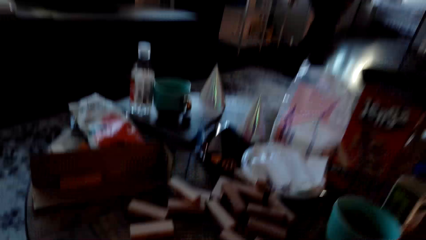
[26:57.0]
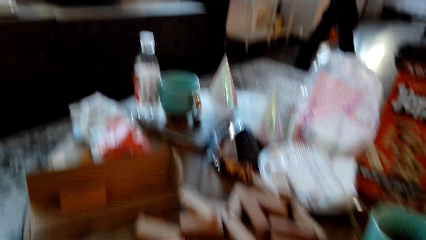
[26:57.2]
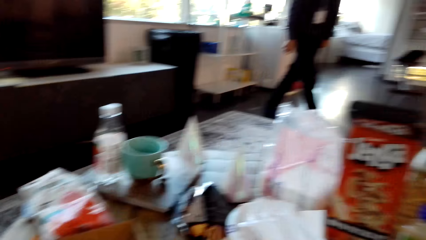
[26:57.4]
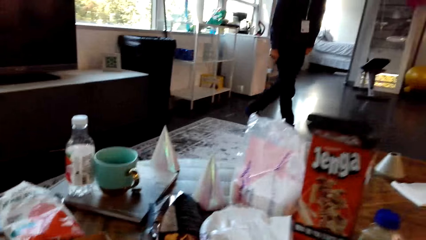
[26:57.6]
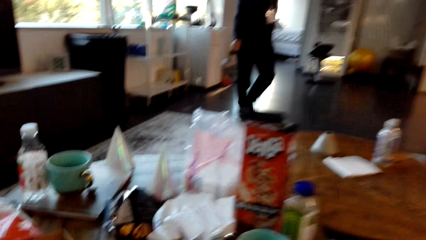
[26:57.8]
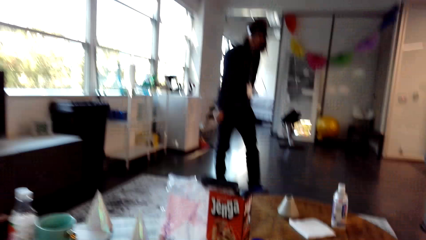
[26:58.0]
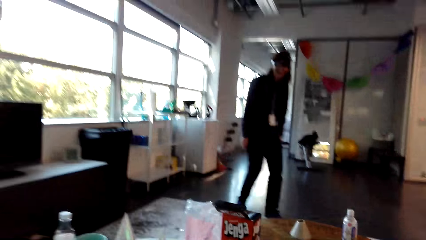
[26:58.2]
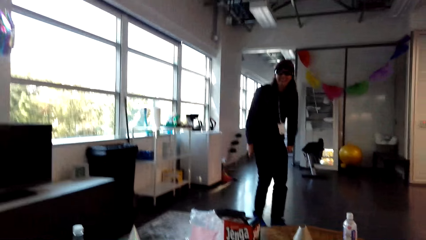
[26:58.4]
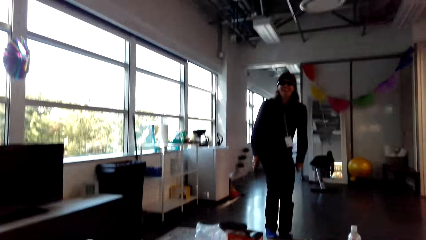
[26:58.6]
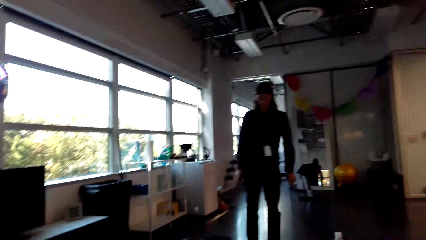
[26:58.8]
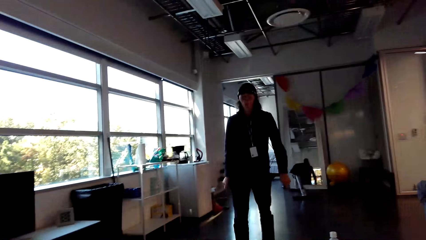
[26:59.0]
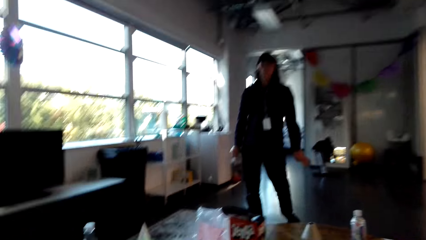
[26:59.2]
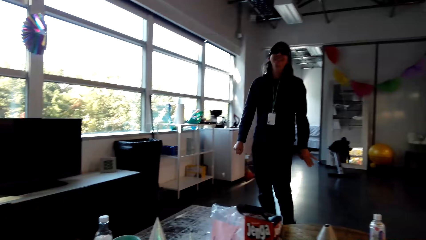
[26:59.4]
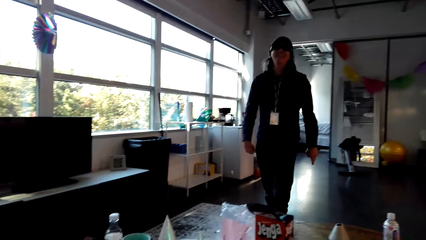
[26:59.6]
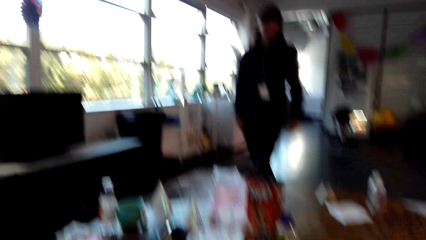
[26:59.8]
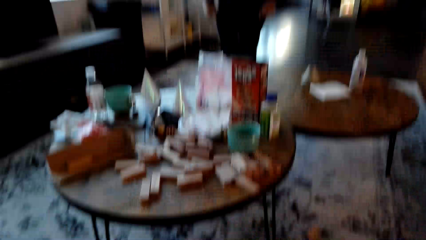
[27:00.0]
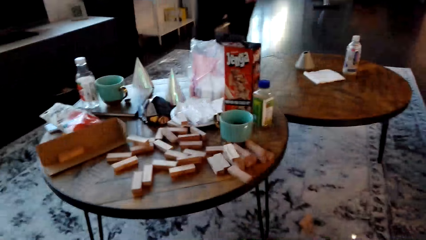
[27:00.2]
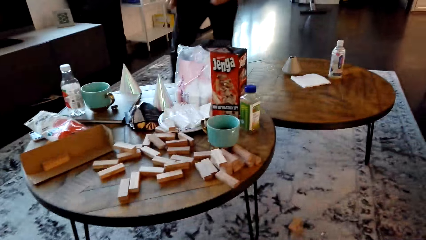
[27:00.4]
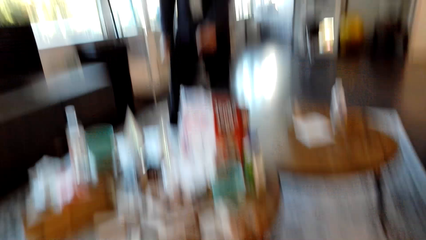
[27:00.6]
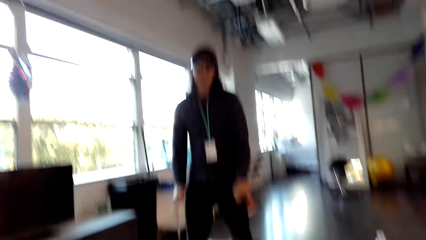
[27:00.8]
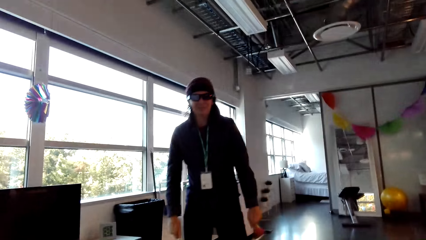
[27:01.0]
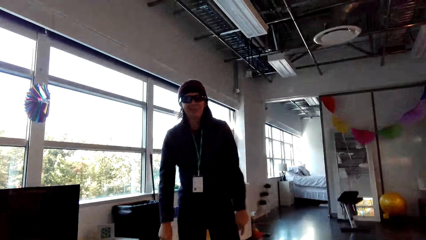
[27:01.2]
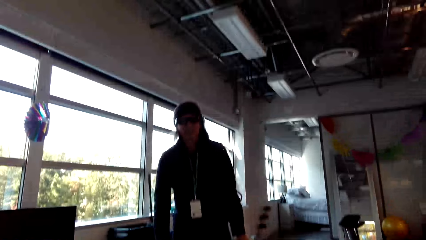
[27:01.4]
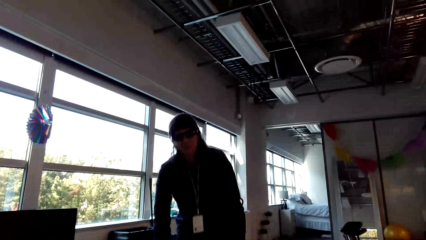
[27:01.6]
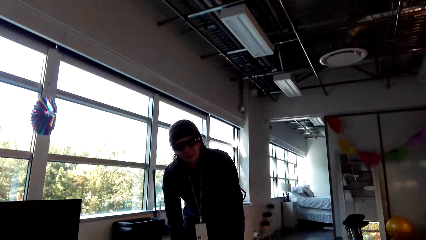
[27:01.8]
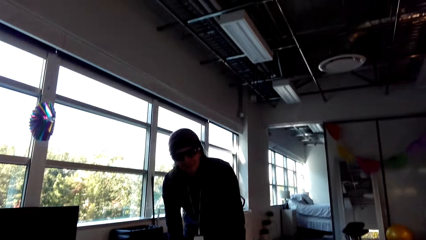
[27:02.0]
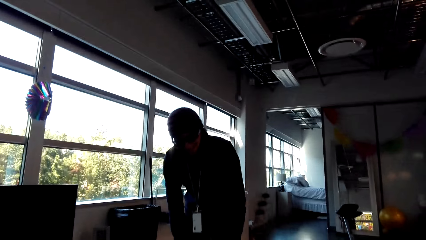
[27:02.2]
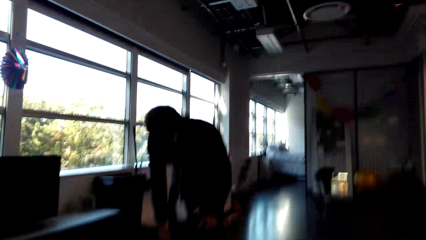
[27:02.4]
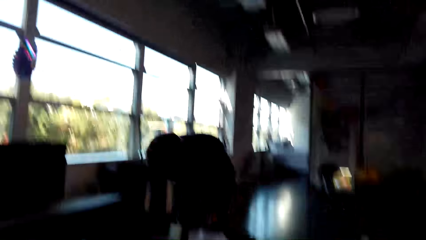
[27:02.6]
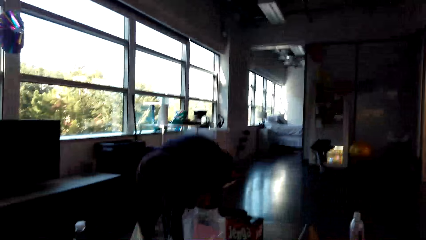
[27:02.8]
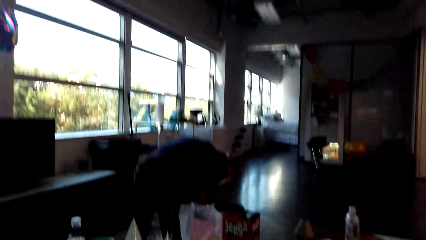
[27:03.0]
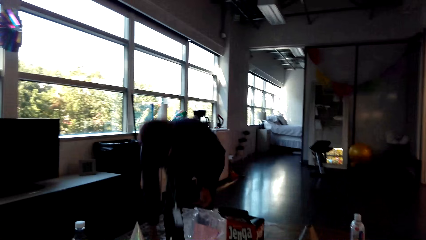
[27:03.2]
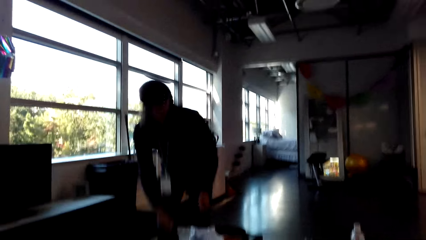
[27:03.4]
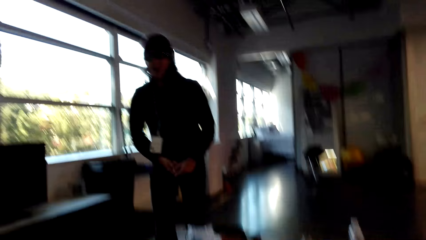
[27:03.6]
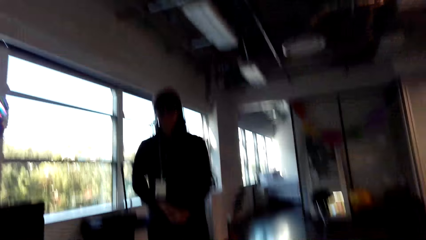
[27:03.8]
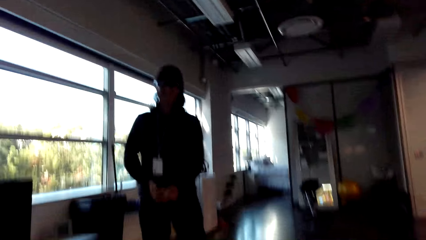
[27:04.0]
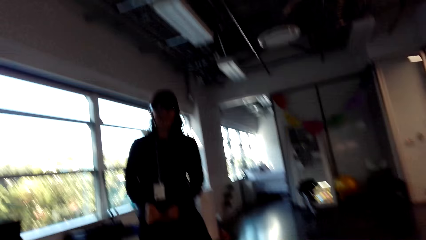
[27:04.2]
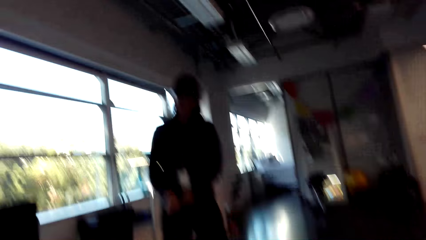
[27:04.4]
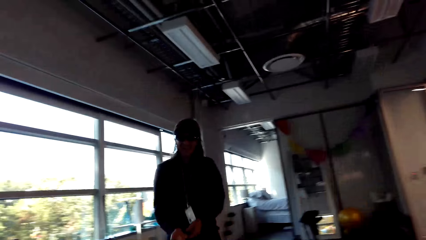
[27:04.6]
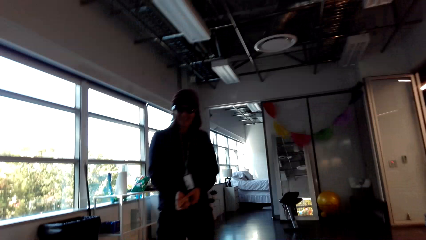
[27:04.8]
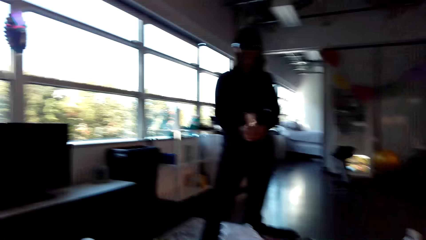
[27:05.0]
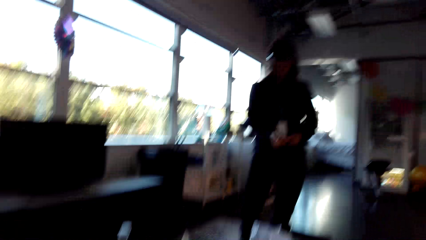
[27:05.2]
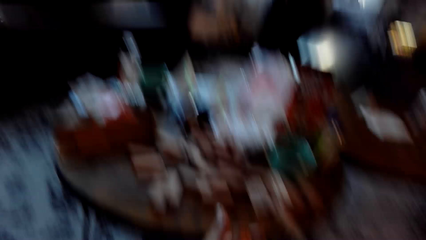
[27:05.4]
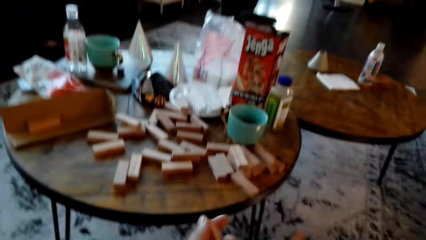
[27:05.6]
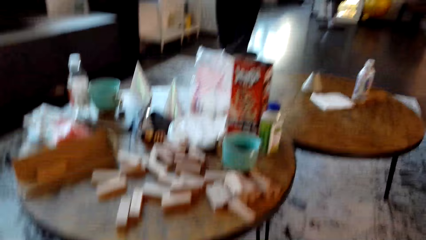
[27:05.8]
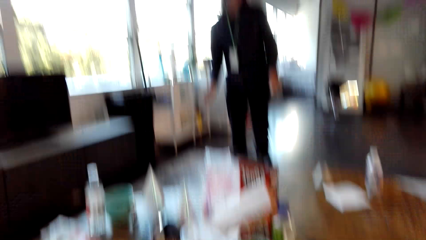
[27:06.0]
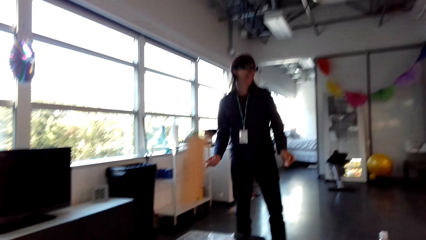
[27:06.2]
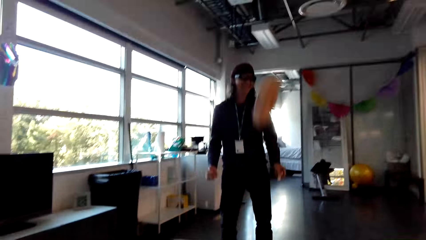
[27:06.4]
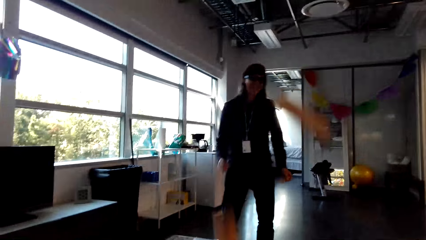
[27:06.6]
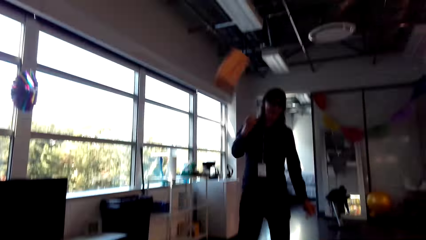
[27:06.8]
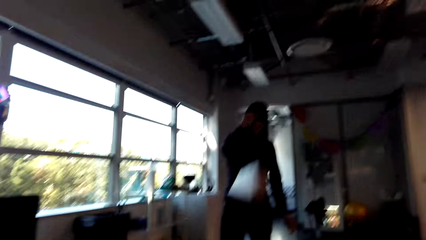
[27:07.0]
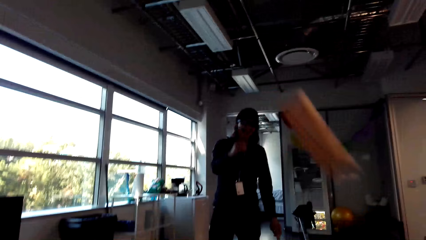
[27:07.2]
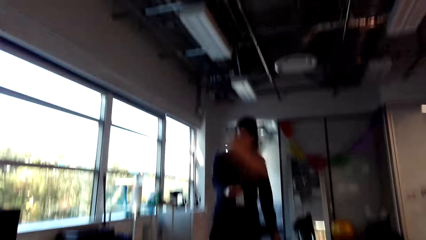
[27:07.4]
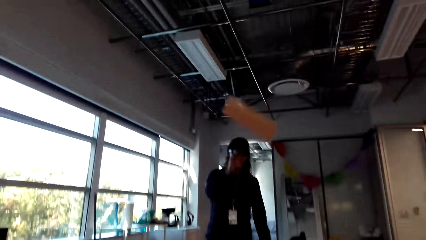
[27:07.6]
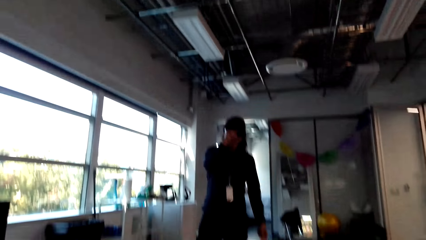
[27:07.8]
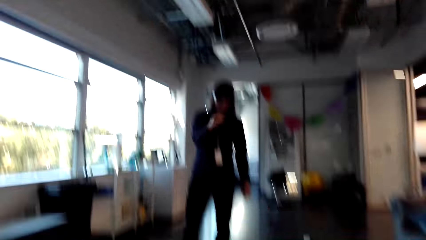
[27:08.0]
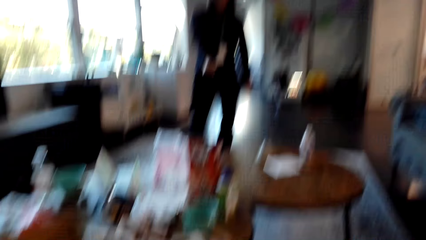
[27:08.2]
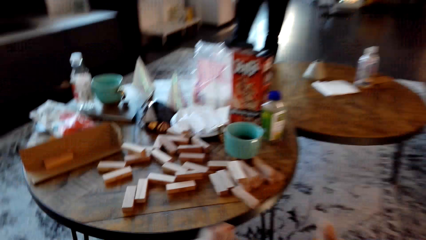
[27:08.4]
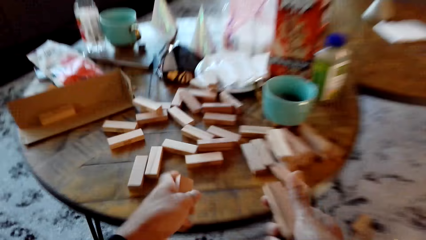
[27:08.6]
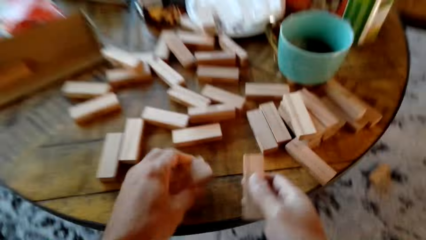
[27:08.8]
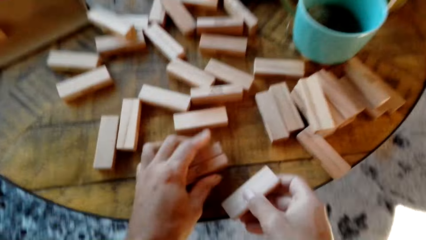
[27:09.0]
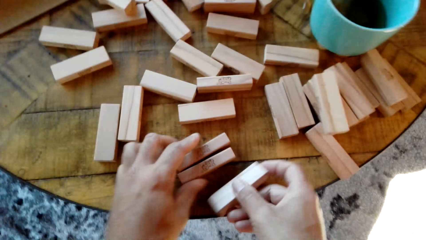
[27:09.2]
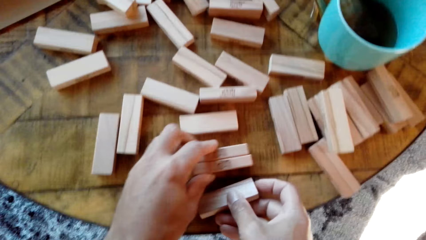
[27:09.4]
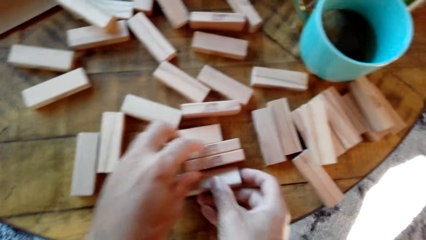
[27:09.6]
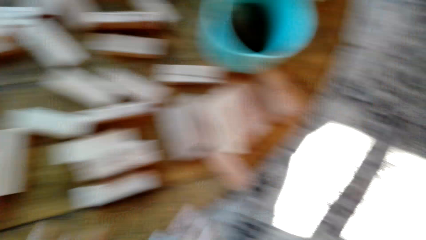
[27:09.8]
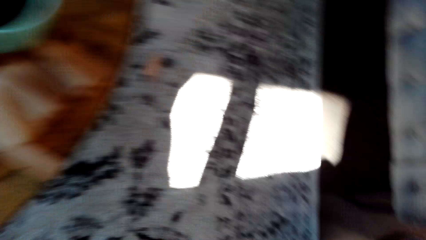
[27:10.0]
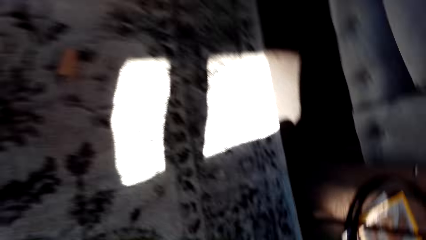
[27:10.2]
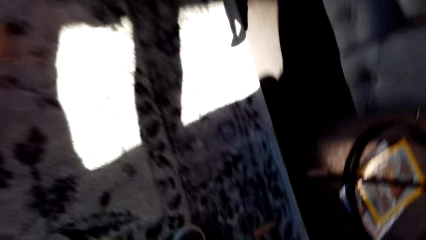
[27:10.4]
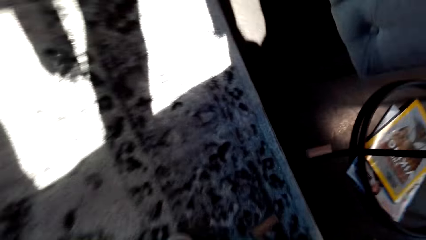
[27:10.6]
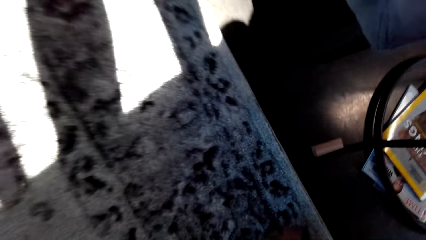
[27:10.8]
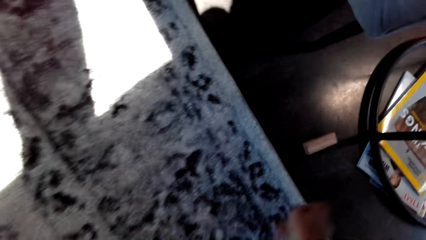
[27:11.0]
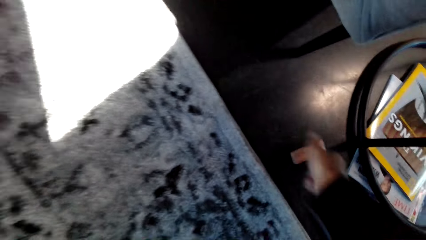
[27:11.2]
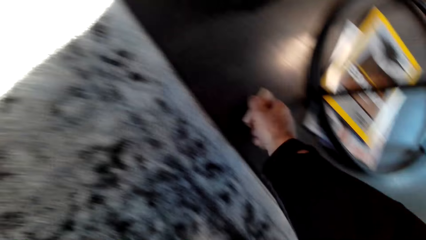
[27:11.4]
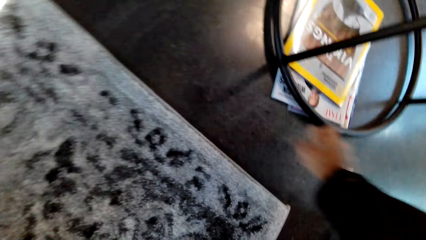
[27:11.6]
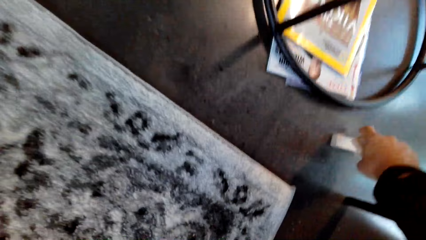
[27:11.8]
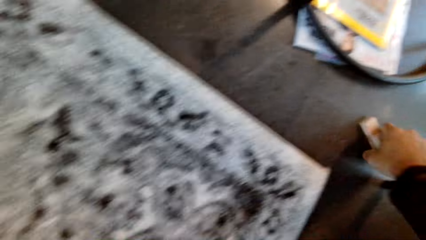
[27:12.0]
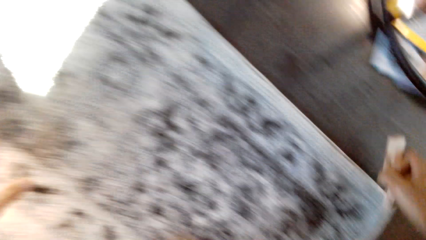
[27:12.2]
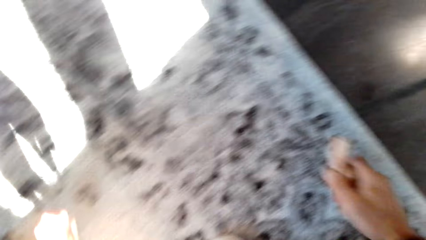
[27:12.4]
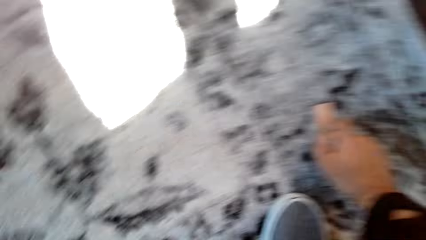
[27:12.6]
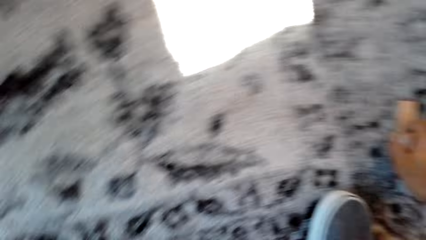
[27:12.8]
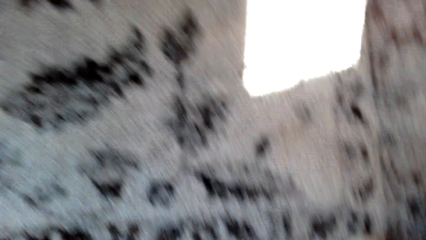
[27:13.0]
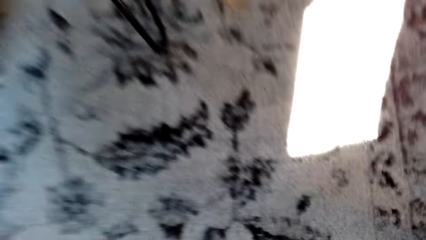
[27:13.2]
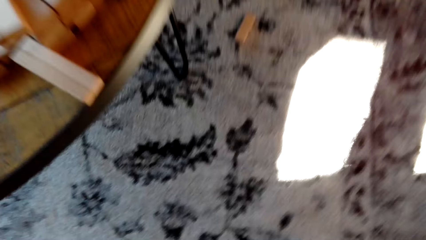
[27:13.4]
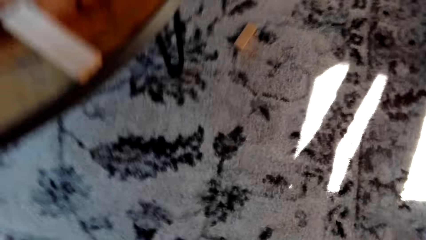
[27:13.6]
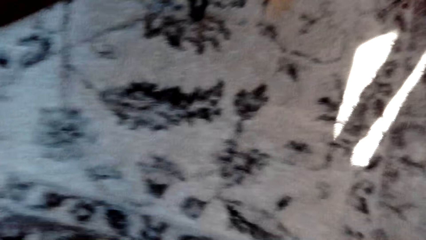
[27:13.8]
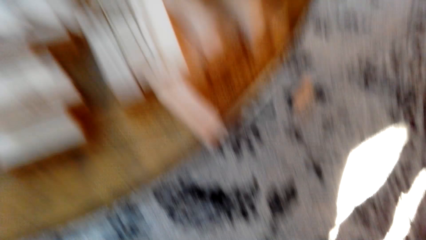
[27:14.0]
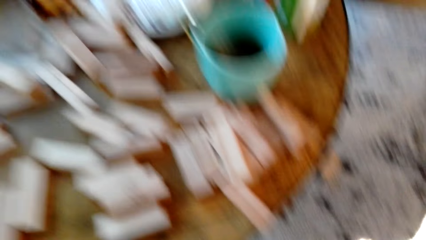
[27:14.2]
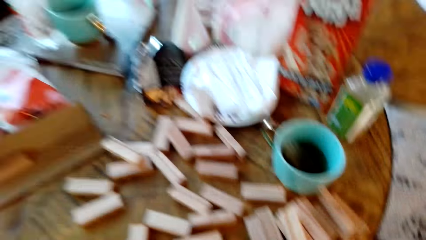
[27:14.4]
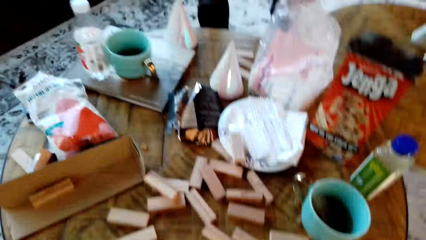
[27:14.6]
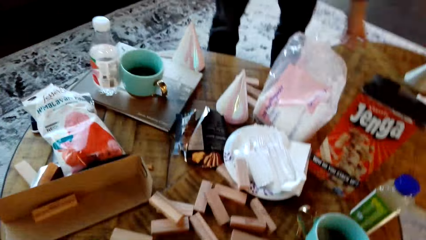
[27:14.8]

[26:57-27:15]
A man moves around the room and beds down. The camera wearer throws a wood. The man throws pieces of wood. The camera wearer arranges pieces of wood on the table. They arrange the pieces of wood on the table again. They drop a wood. They pick a wooden piece from the floor.
